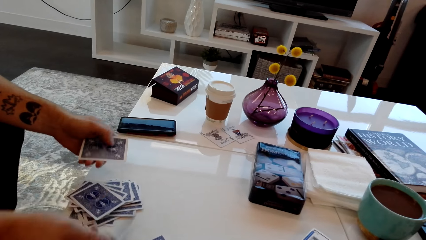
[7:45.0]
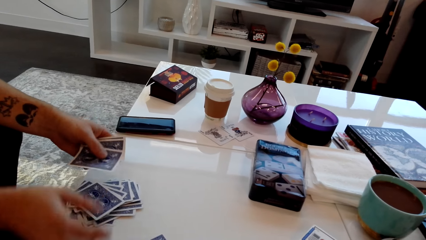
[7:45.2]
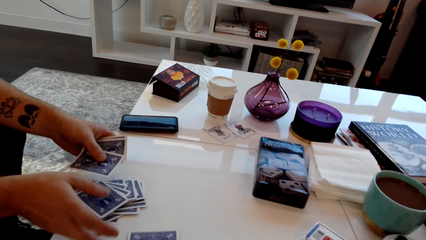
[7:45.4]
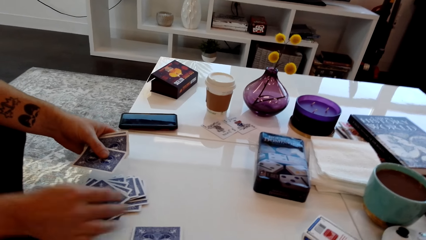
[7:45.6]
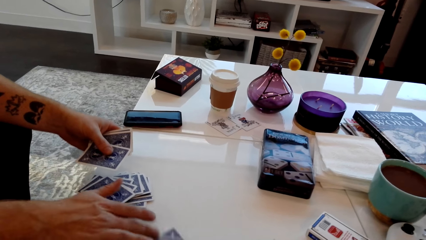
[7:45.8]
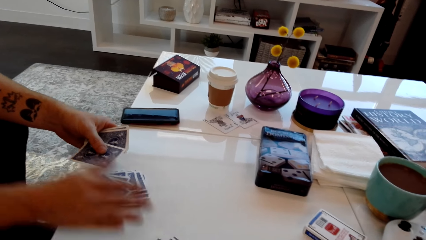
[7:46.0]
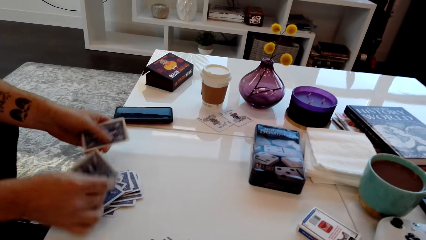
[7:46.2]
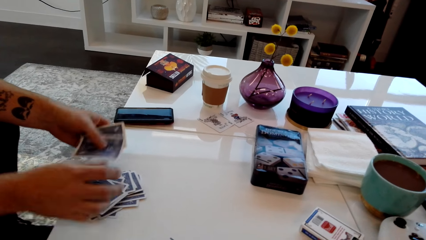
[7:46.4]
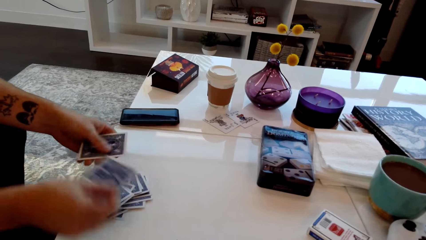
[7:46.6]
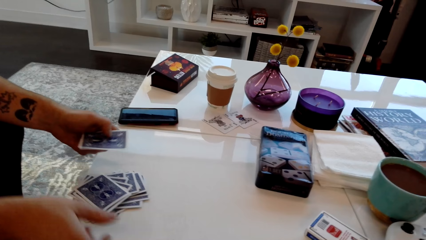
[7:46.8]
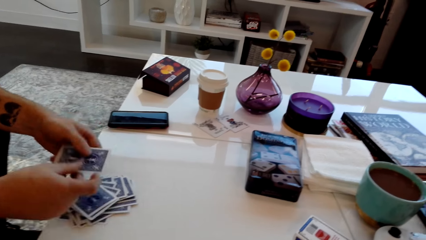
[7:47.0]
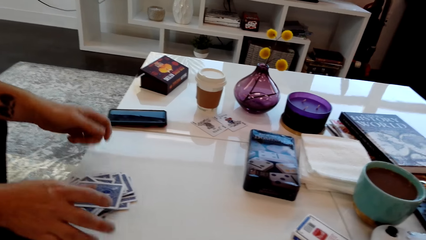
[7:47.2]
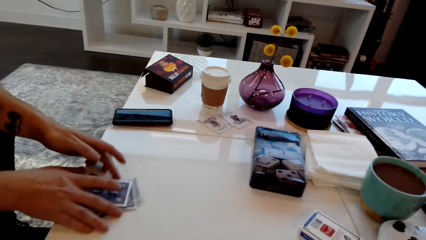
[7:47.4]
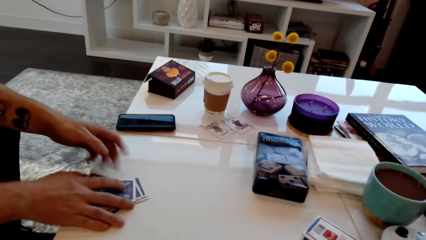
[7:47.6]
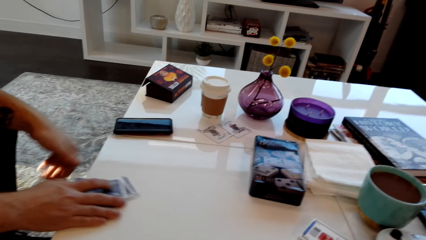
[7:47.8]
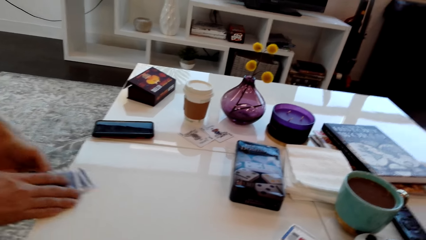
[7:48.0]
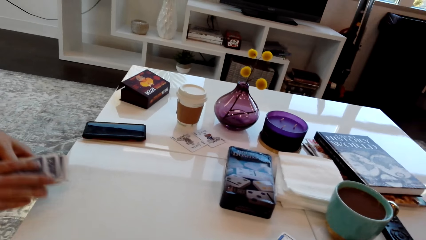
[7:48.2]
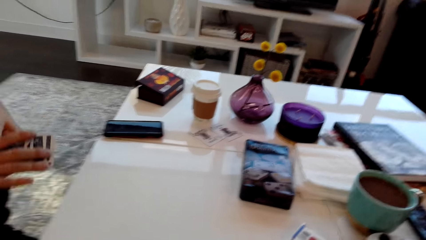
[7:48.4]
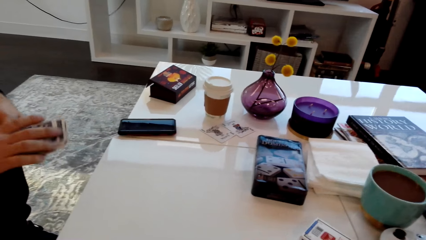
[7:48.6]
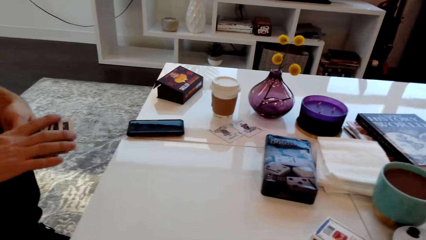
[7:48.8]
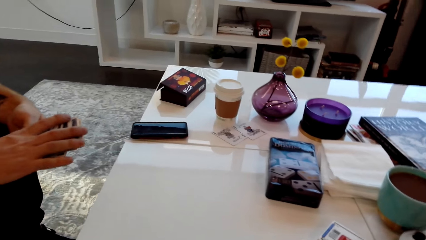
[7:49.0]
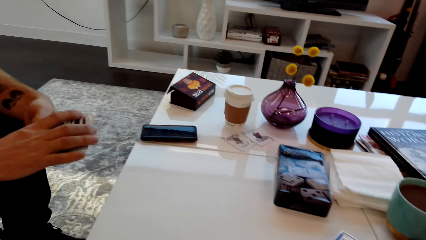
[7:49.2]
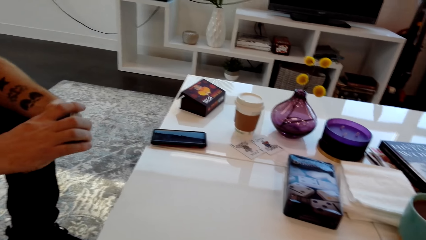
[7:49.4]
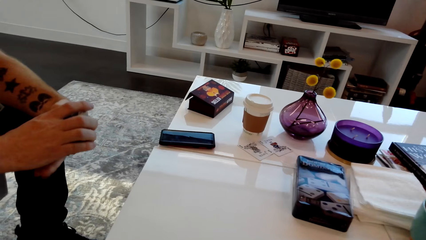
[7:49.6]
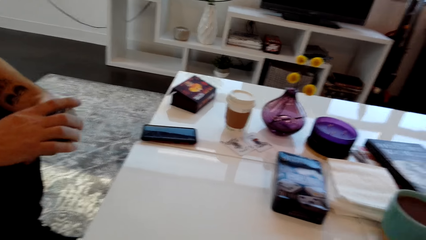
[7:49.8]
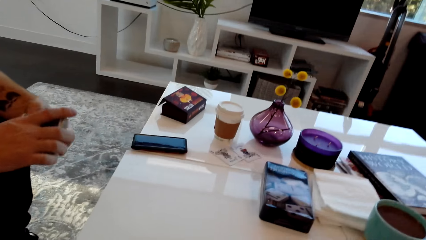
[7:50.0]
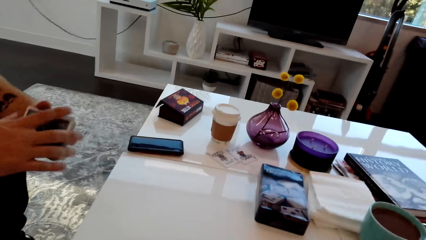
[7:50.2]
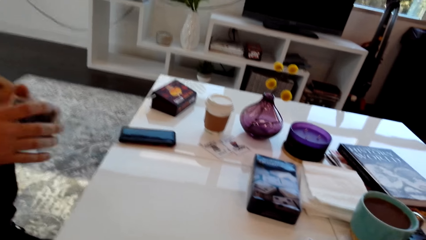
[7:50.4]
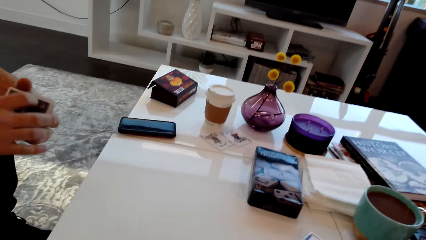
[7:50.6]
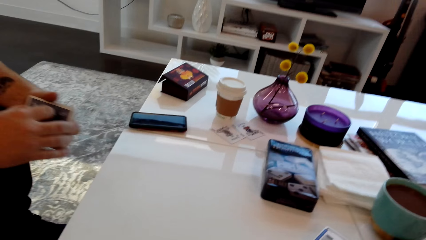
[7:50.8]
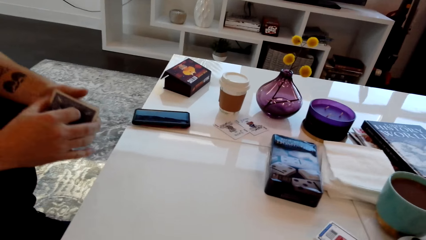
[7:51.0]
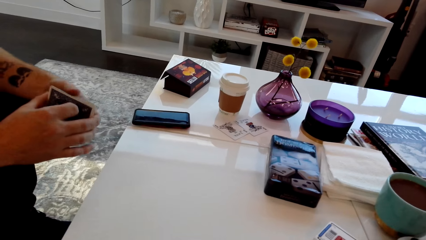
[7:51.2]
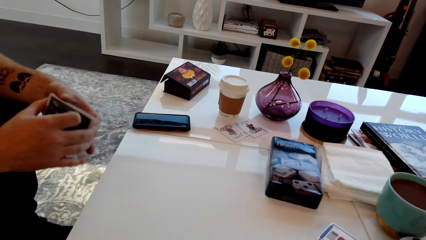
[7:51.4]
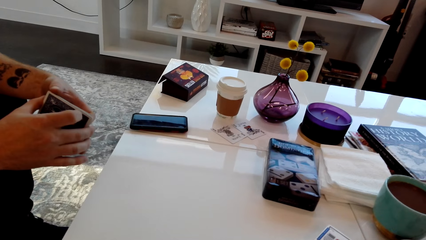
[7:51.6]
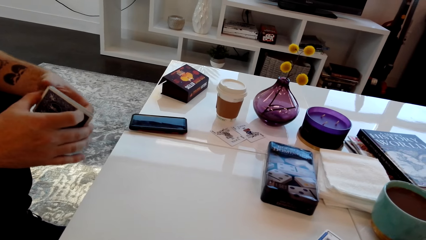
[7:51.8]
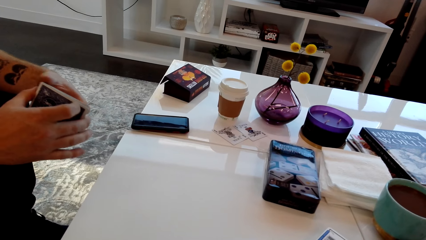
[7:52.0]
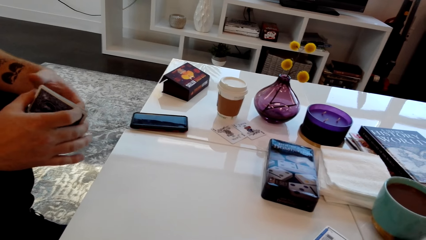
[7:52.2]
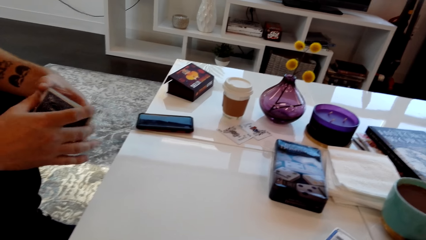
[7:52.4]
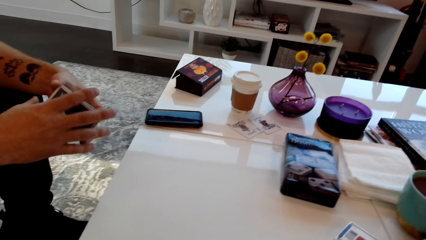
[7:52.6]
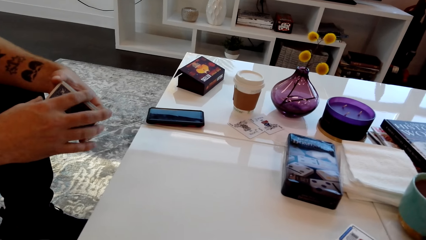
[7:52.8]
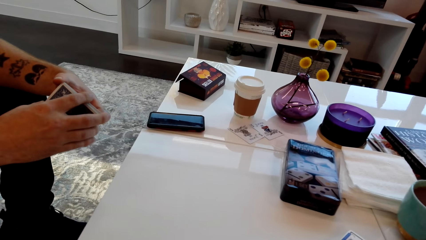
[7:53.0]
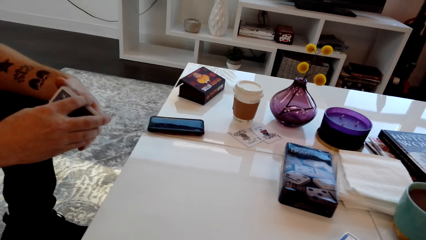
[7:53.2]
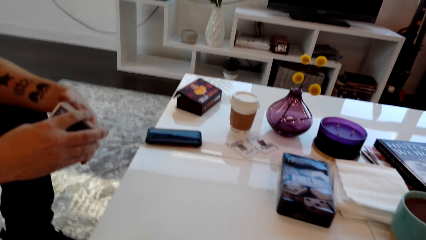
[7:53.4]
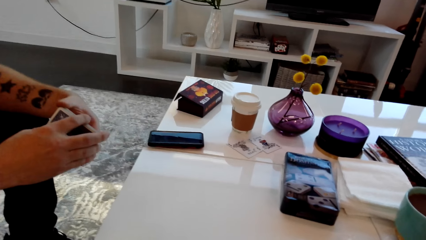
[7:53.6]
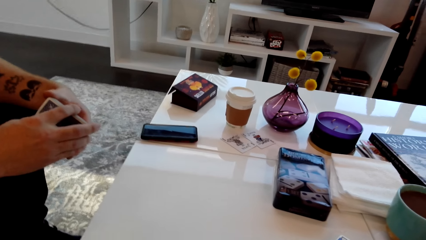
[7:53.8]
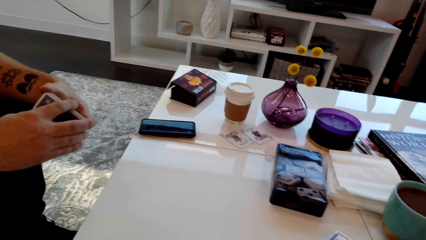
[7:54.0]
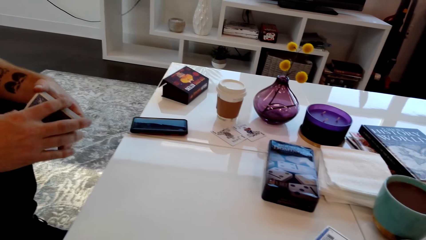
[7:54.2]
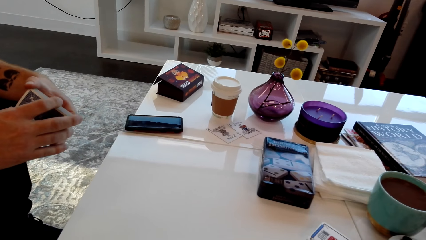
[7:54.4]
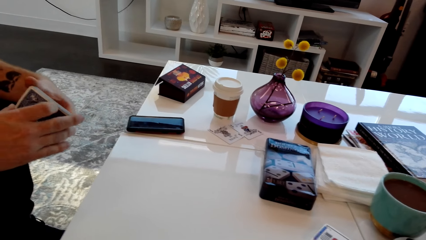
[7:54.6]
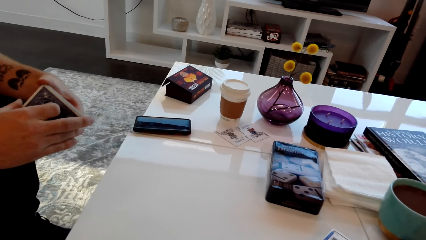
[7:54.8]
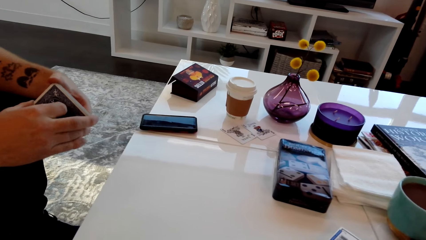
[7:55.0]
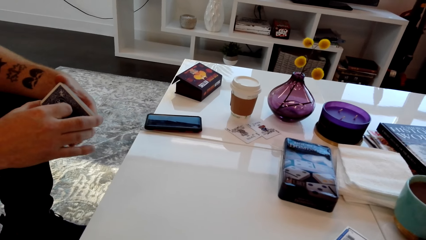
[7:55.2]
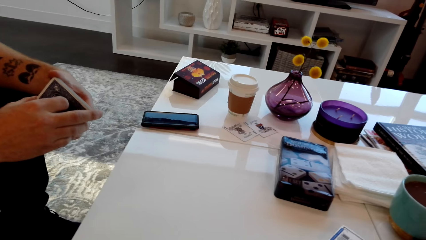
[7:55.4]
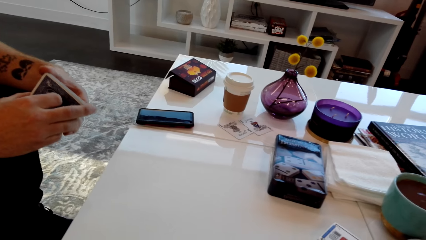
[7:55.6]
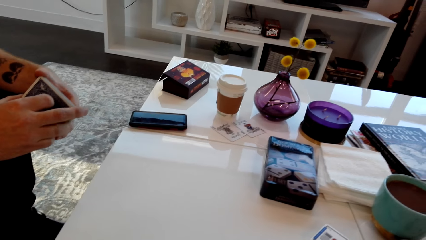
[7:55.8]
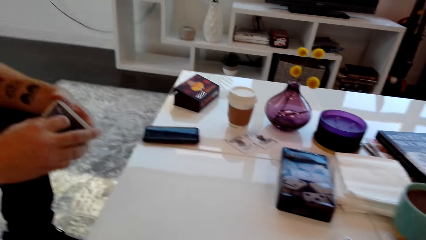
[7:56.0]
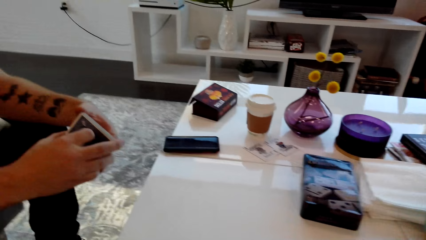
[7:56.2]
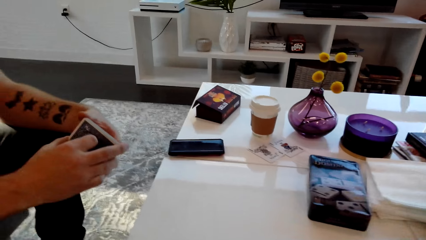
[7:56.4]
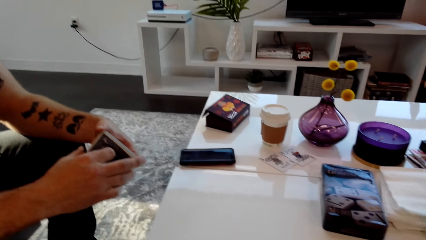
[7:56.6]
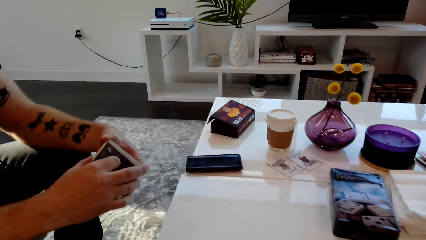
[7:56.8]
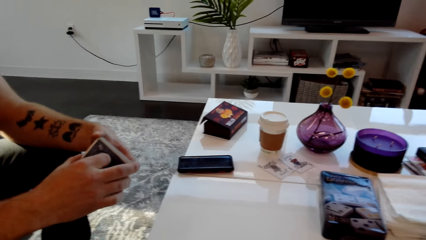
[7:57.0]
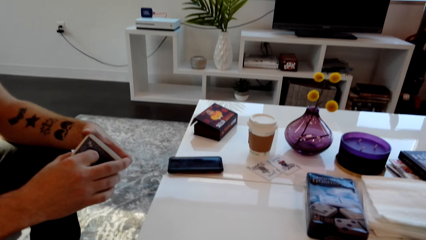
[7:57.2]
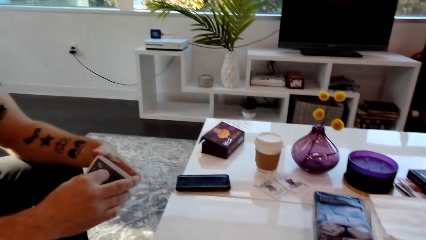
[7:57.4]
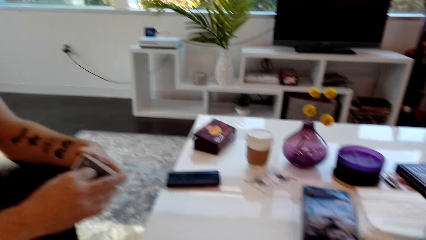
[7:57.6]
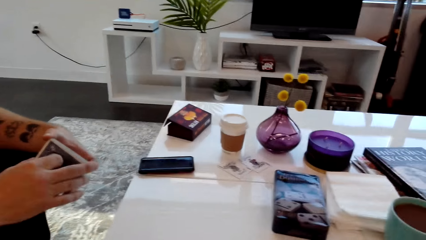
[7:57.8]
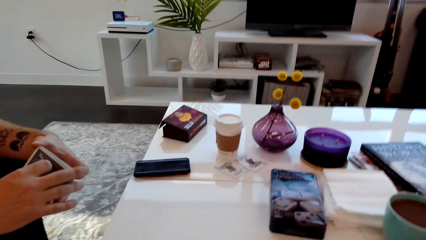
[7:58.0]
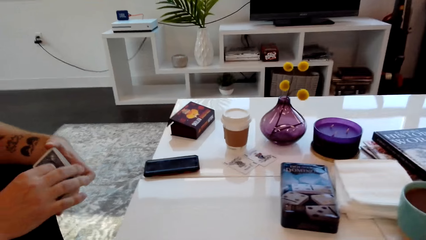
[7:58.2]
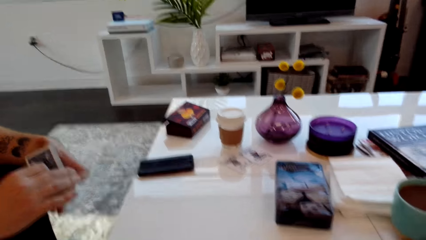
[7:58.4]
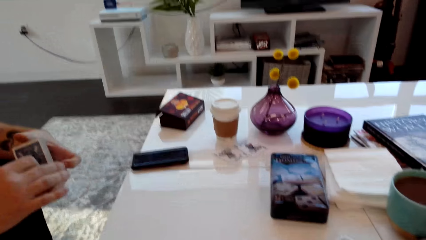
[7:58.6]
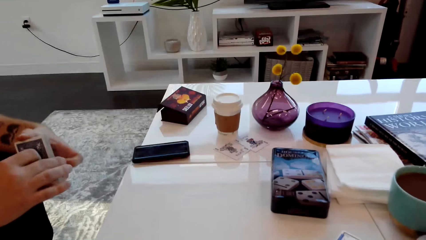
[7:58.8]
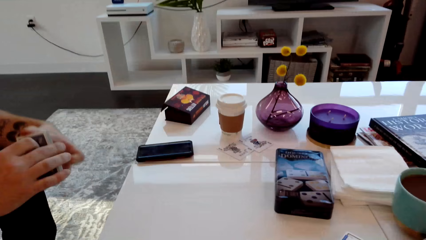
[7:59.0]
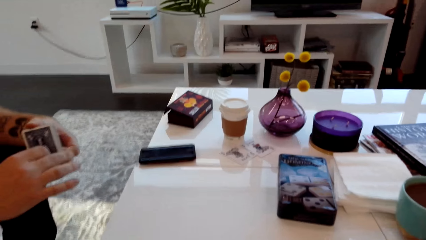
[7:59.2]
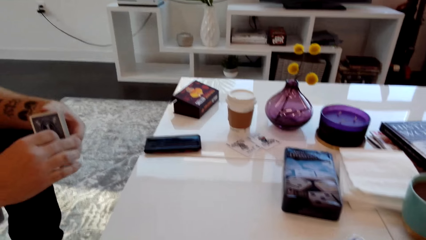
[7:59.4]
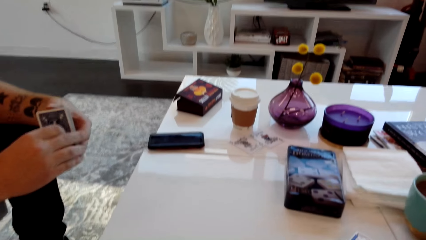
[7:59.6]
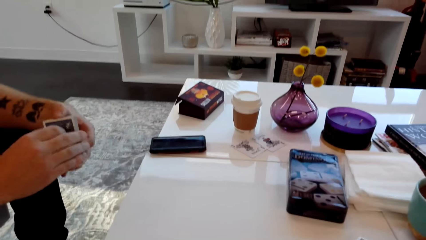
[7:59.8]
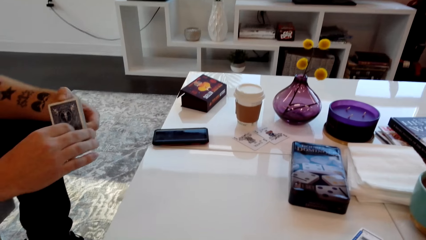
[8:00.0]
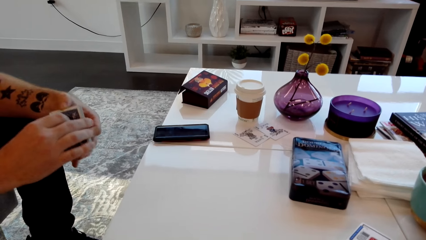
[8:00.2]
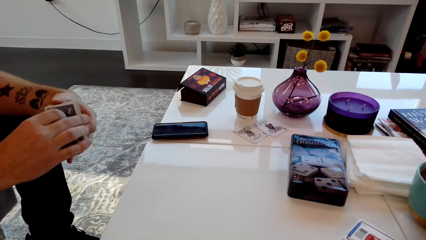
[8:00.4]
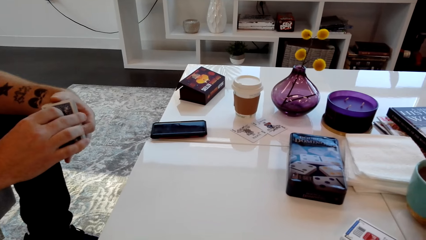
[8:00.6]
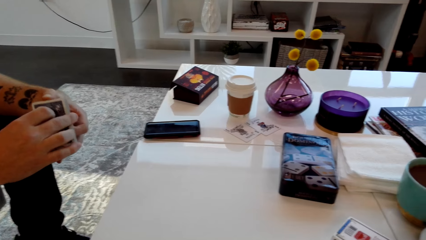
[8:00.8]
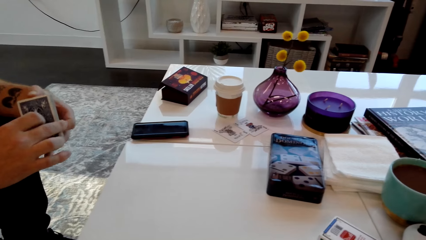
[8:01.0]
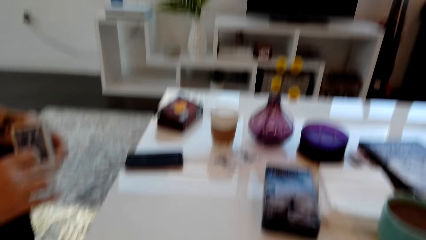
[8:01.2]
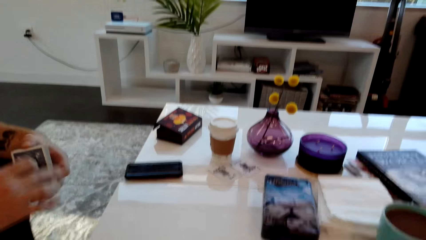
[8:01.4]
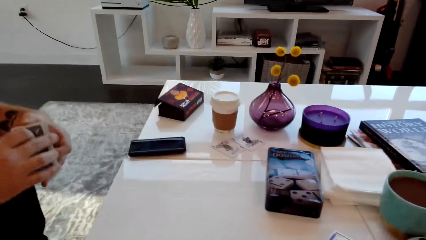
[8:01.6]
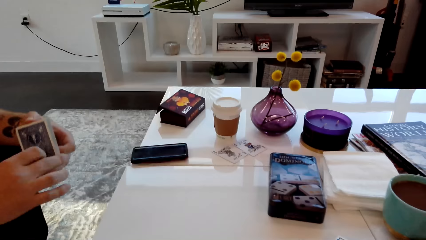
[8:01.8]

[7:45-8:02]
A man collects the cards from the table and shuffles the cards. The man adjusts the cards.
